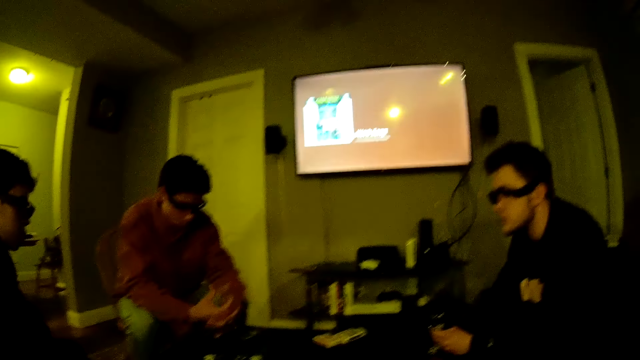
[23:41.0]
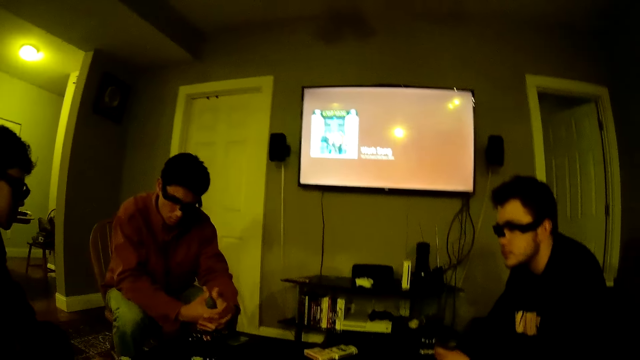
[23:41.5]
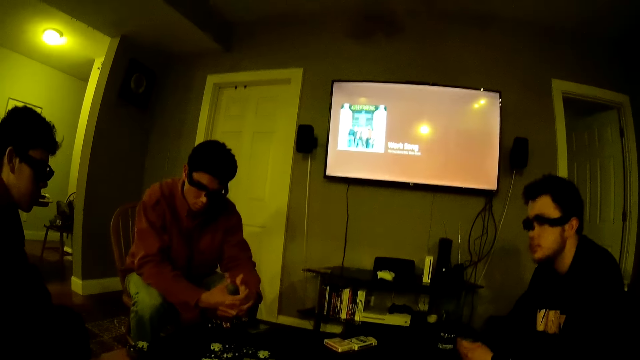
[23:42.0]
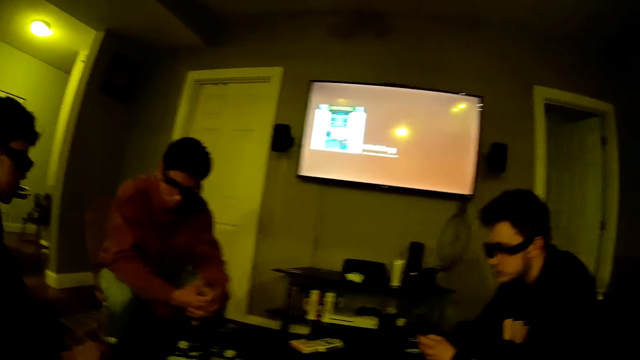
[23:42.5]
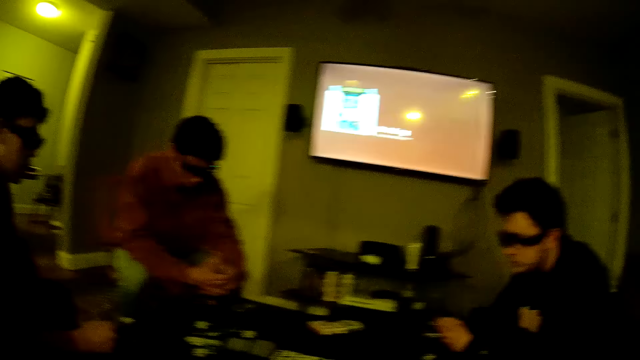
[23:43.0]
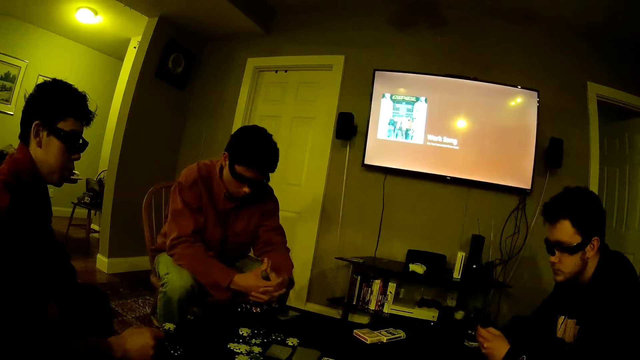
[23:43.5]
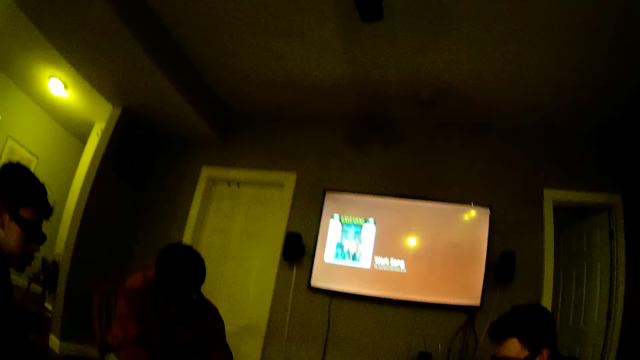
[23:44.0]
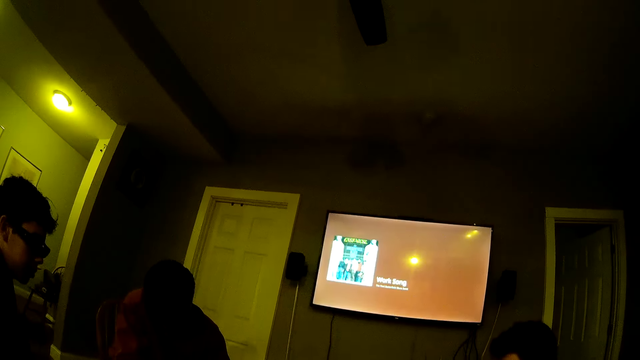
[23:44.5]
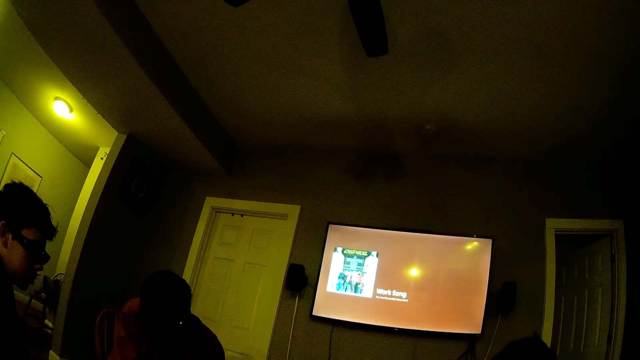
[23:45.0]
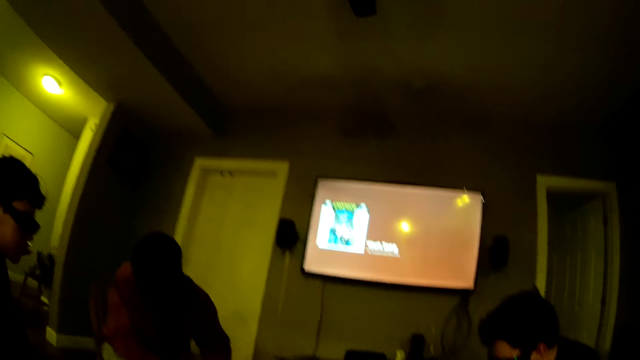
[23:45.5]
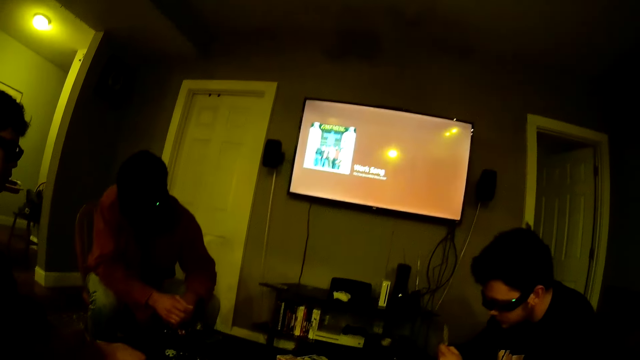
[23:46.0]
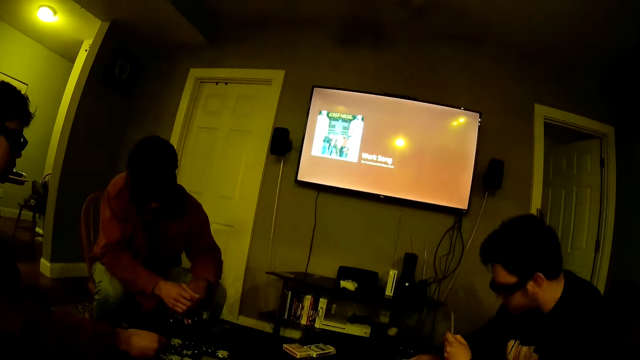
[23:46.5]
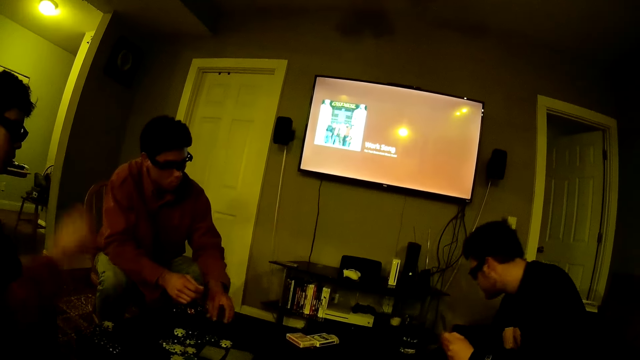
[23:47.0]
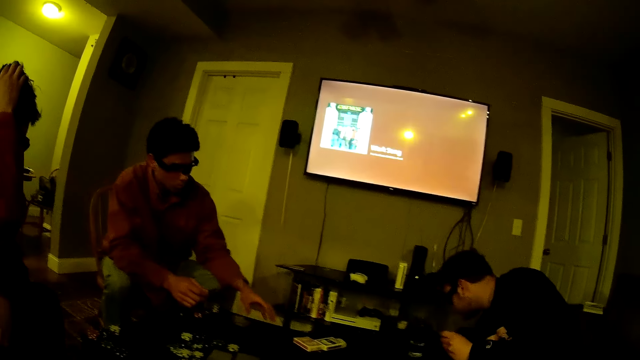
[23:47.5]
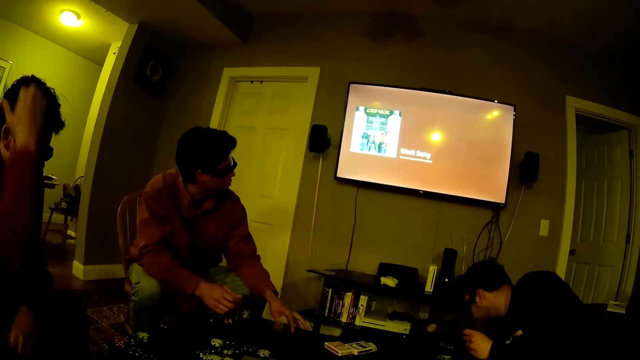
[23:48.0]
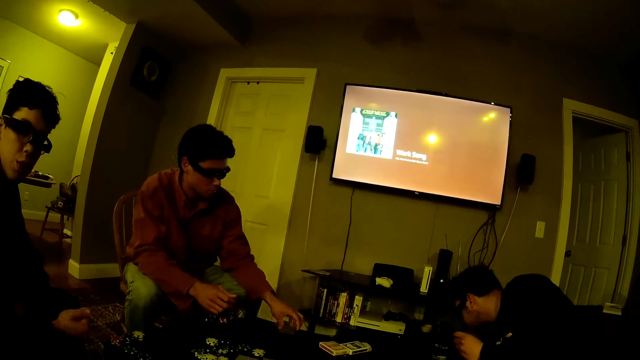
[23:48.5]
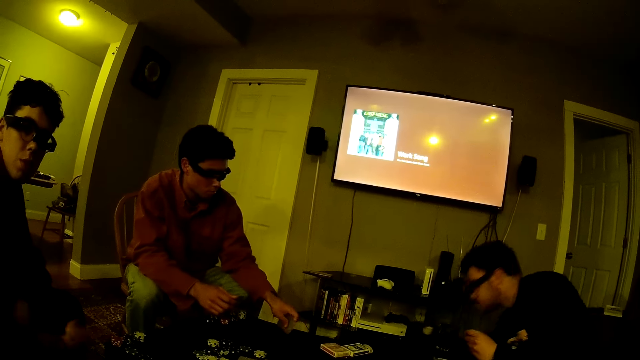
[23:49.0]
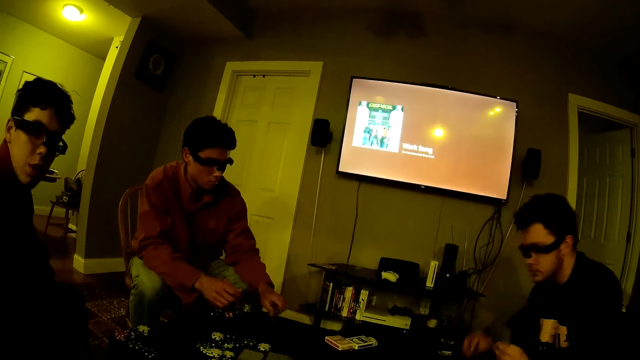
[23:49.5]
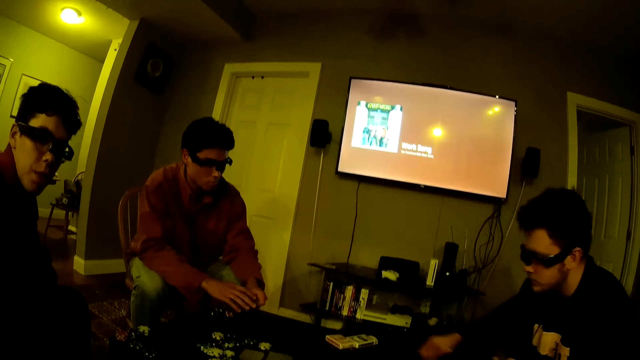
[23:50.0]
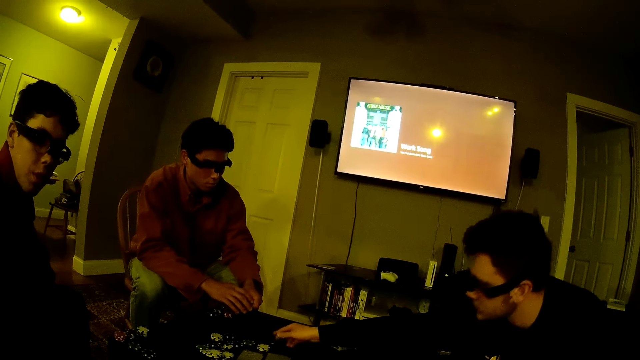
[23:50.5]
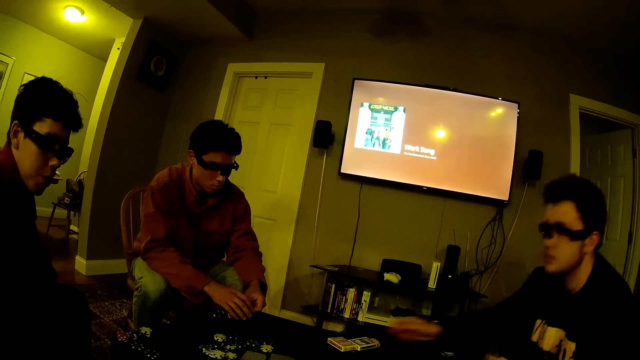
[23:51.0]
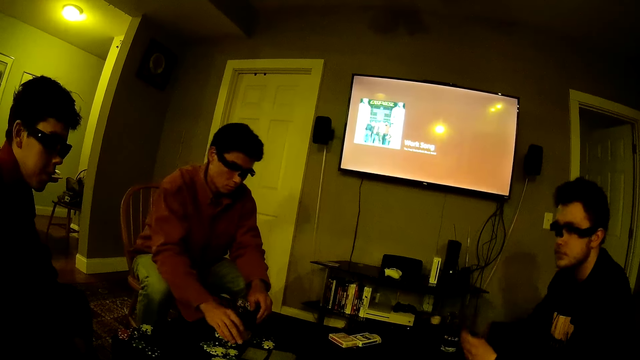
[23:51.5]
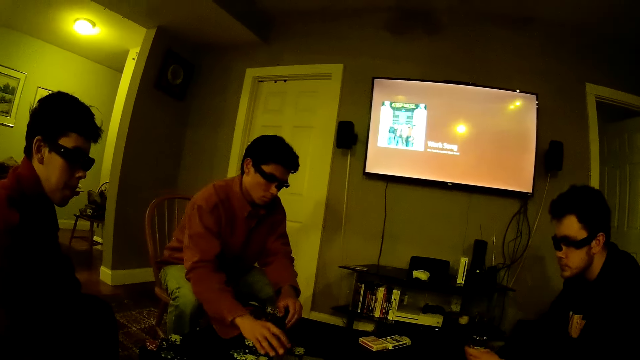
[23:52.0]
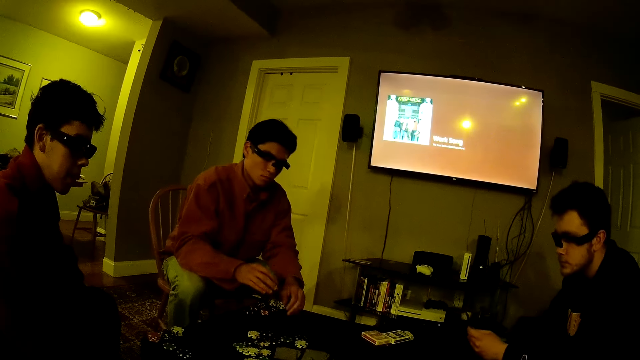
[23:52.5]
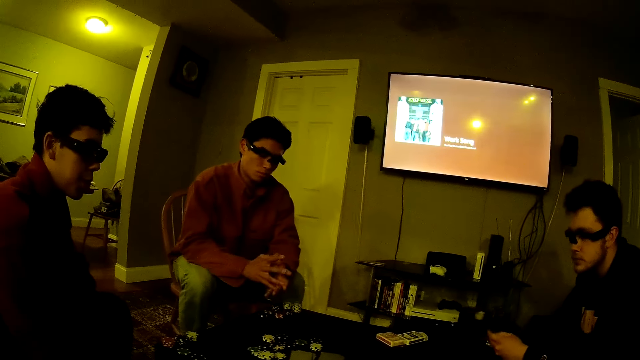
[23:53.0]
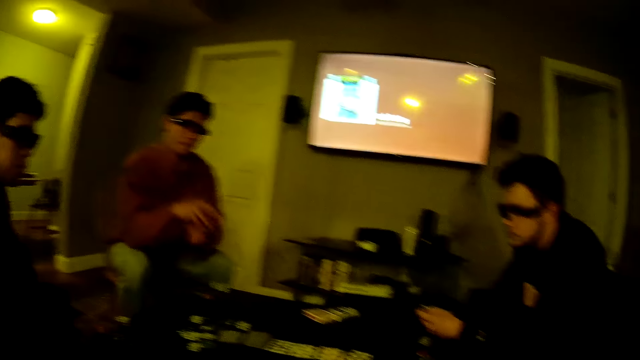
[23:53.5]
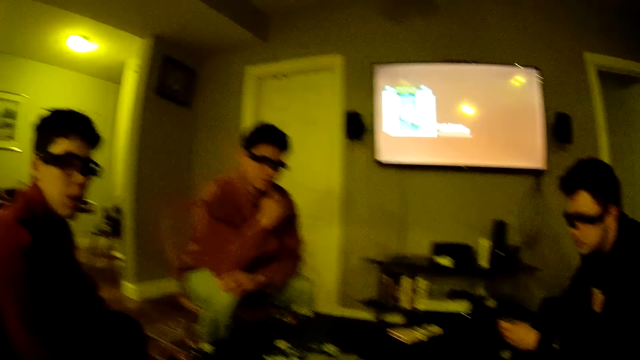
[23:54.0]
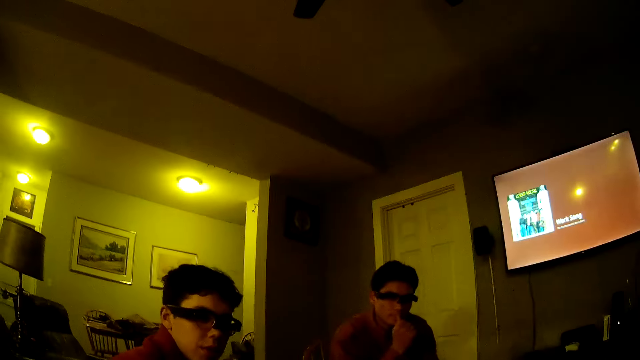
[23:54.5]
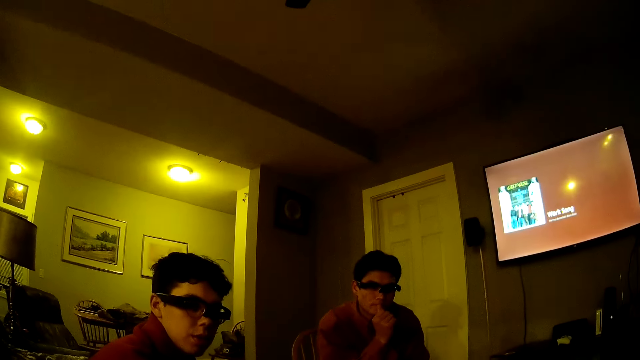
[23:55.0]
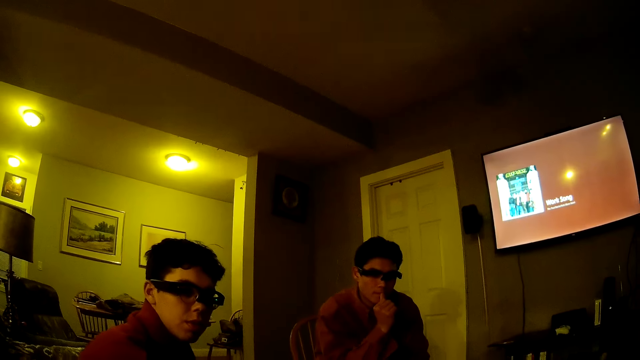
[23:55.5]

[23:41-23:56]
A man drops a poker chip on the table with his right hand. Another man bends on the table. A third man picks up the poker cards from the table with his left hand. A man touches his head. Someone touches the cards on the table. A man picks up a poker chip from the table with his right hand and drops the poker chip on the table with his right hand. A man pours the chips on the table. The third man drops a poker chip on the table with his right hand.

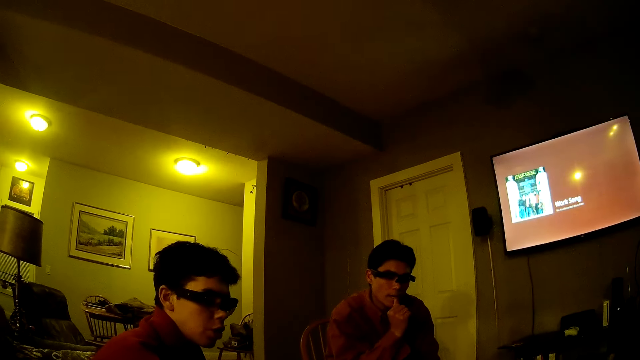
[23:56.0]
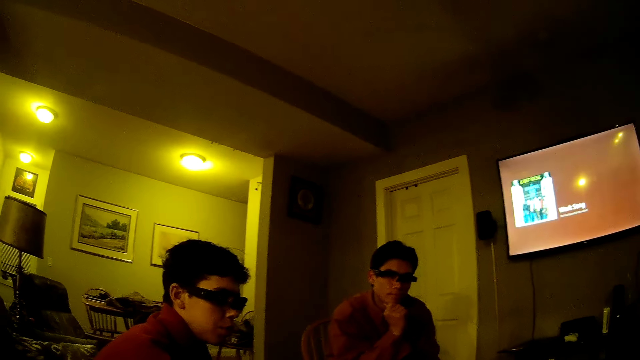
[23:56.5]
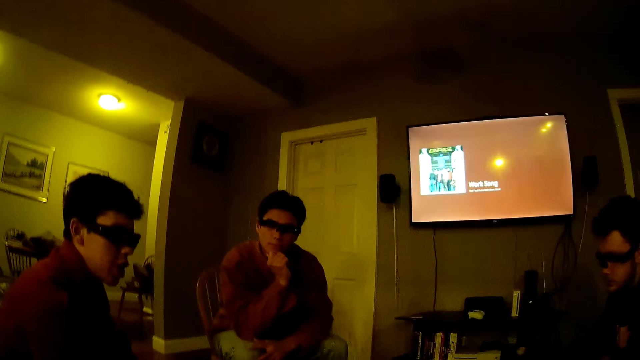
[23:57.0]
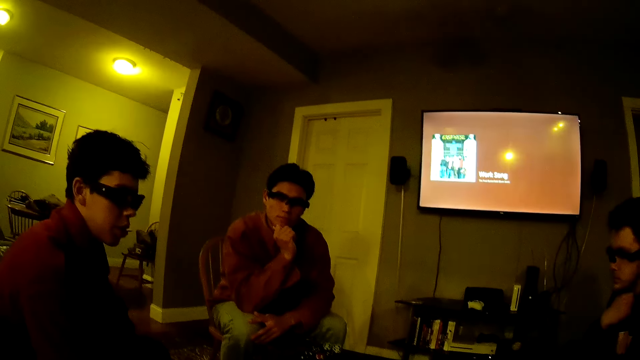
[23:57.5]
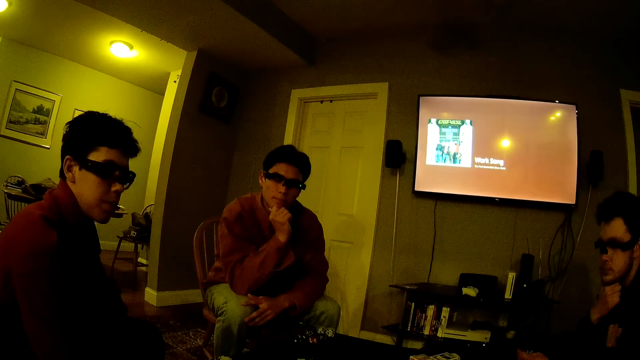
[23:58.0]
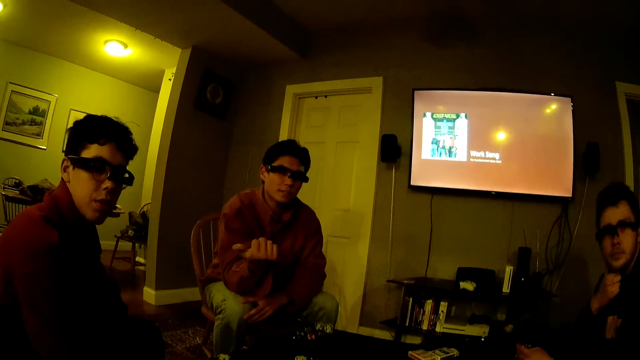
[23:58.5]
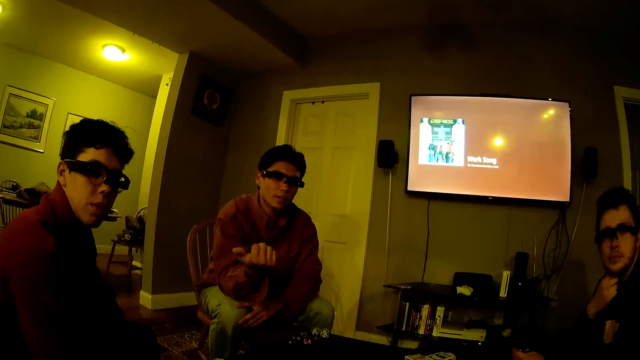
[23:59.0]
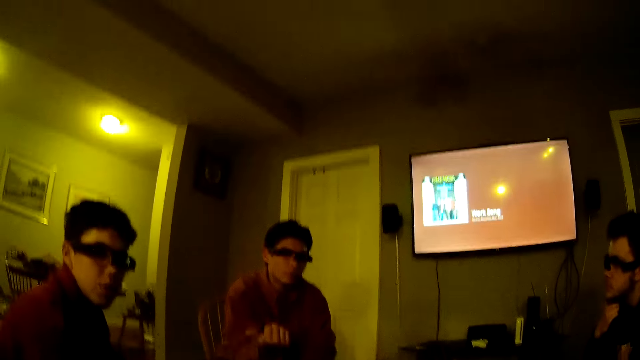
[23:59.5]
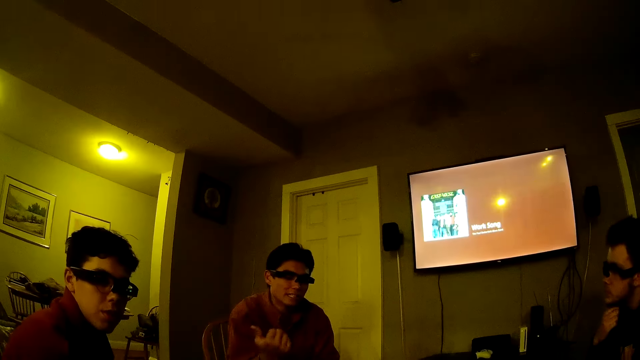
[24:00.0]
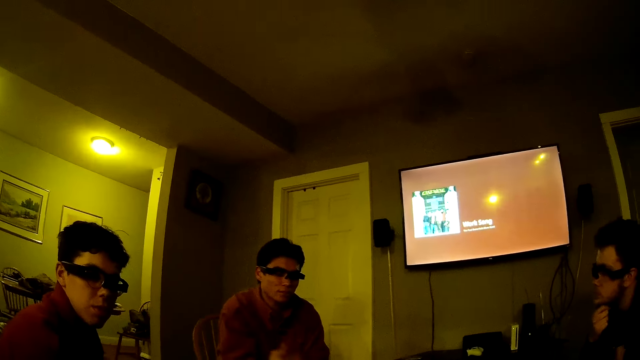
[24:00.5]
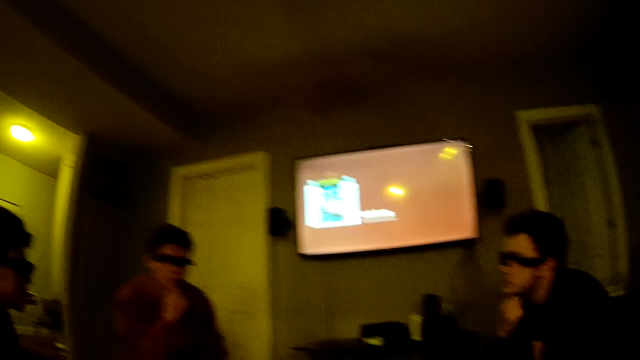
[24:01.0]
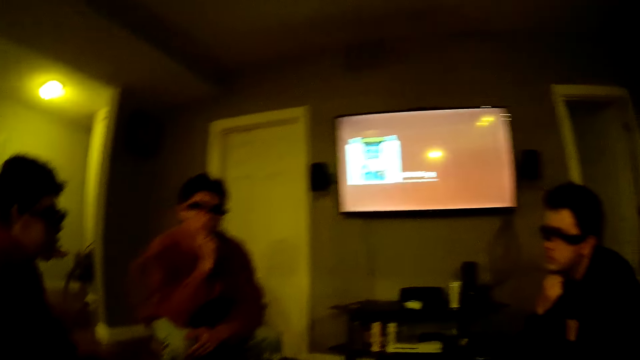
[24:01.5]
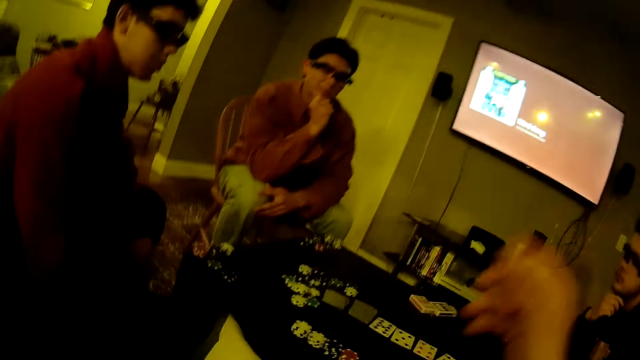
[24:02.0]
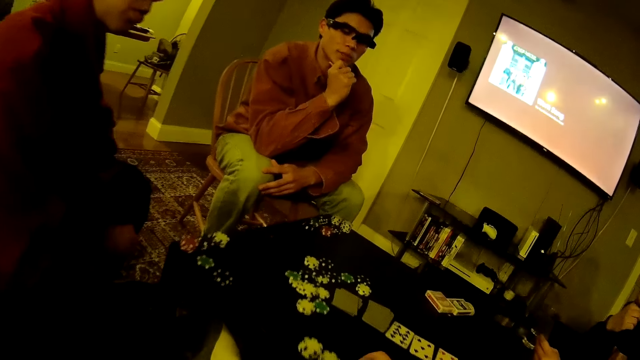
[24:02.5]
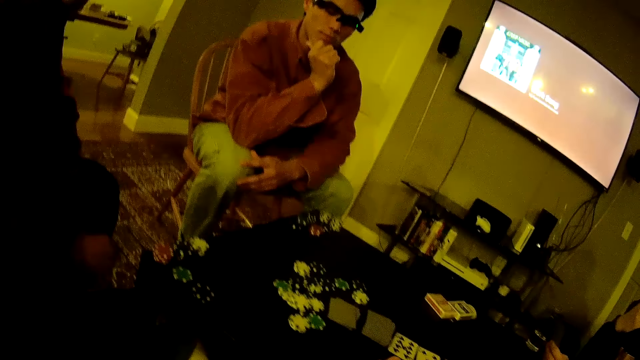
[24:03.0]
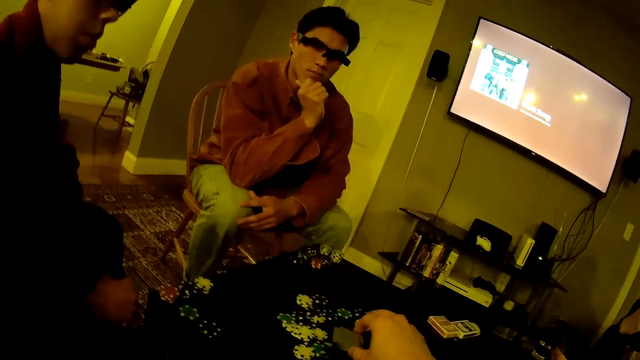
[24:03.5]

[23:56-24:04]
The camera wearer lowers the hand. He picks up a poker chip from the table with his right hand.
